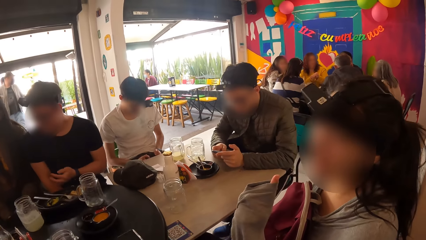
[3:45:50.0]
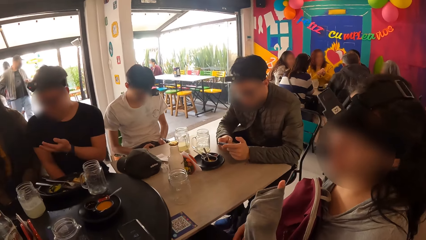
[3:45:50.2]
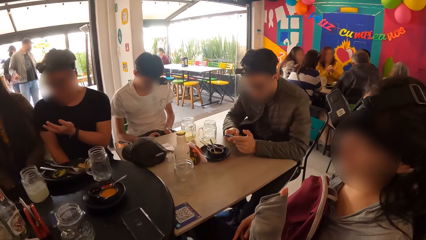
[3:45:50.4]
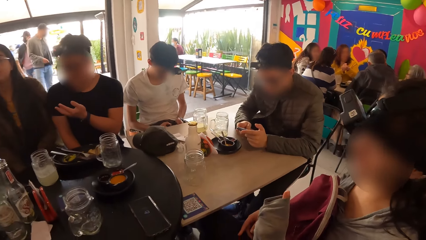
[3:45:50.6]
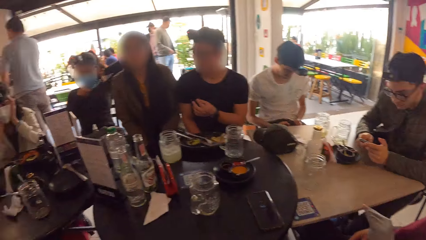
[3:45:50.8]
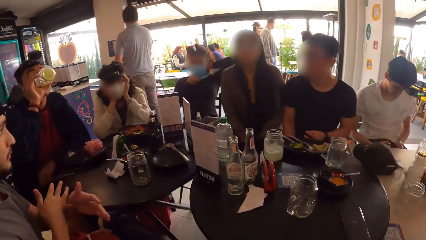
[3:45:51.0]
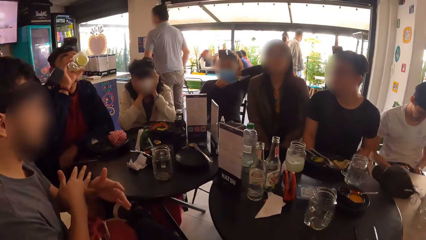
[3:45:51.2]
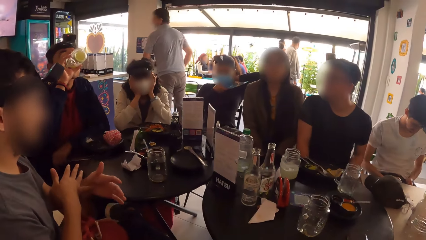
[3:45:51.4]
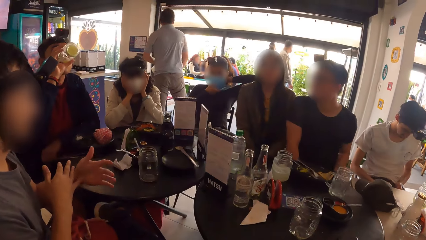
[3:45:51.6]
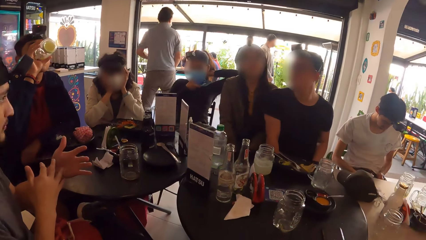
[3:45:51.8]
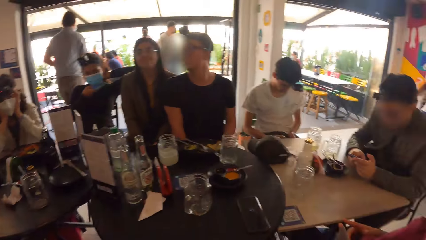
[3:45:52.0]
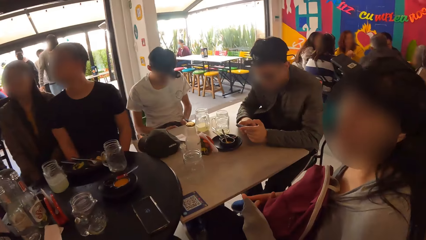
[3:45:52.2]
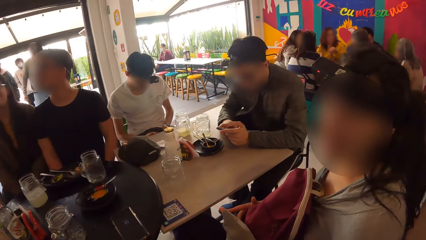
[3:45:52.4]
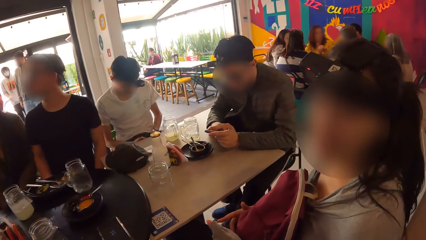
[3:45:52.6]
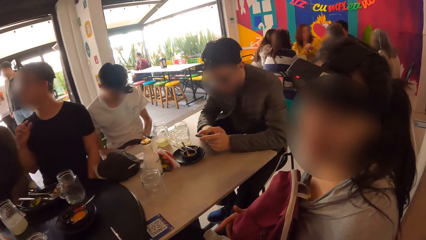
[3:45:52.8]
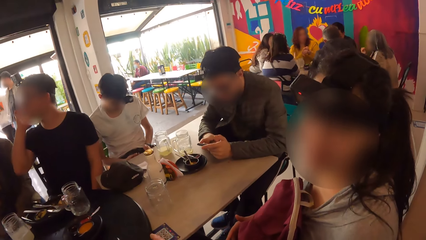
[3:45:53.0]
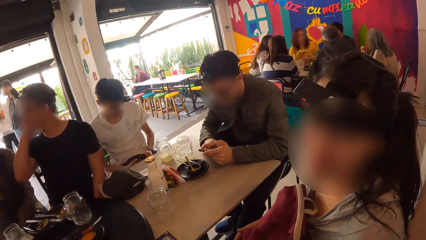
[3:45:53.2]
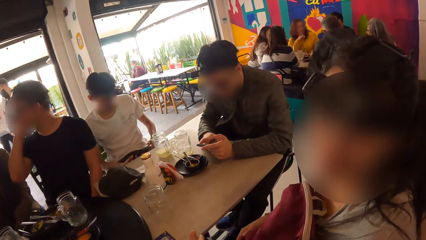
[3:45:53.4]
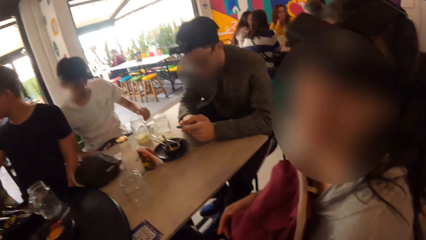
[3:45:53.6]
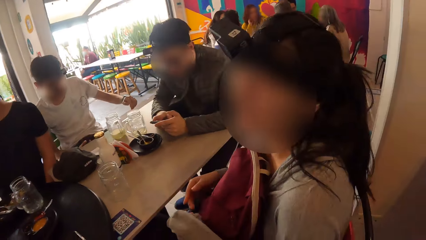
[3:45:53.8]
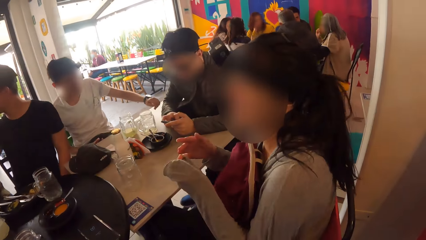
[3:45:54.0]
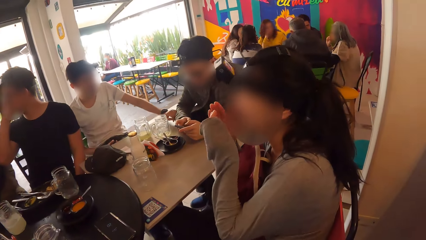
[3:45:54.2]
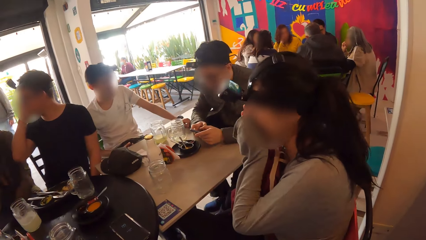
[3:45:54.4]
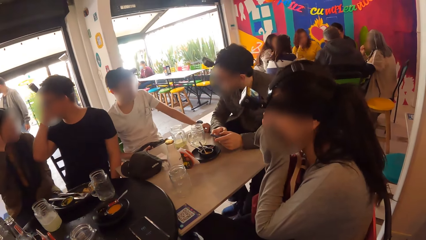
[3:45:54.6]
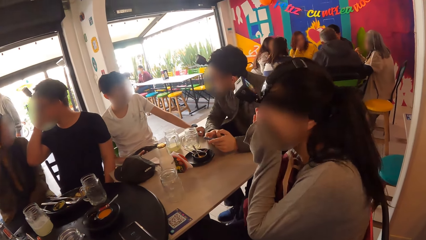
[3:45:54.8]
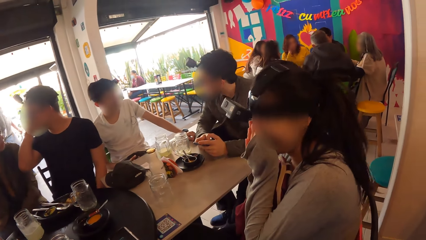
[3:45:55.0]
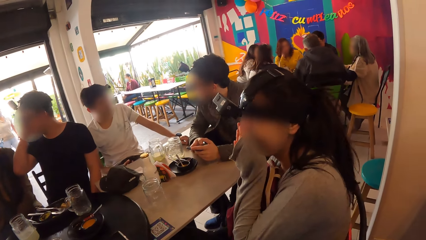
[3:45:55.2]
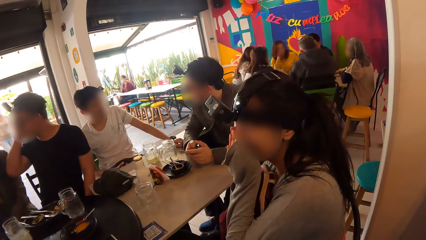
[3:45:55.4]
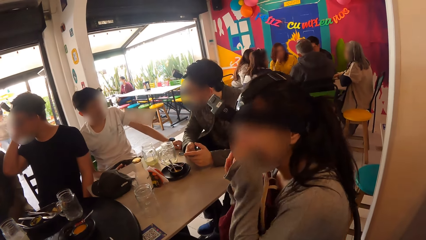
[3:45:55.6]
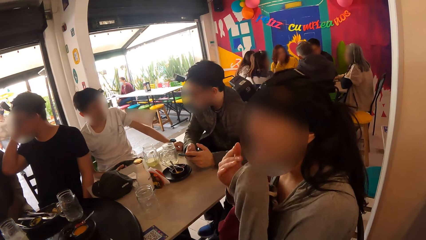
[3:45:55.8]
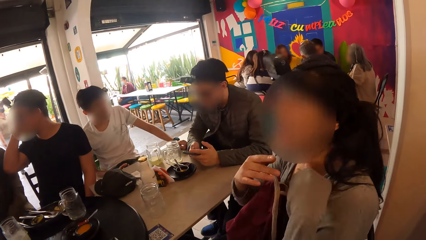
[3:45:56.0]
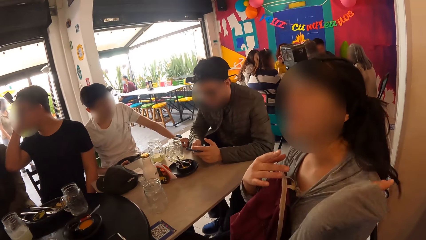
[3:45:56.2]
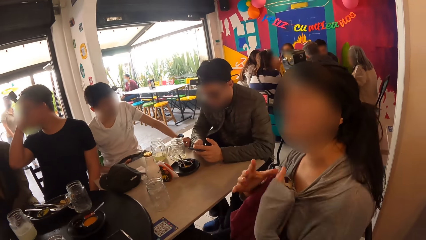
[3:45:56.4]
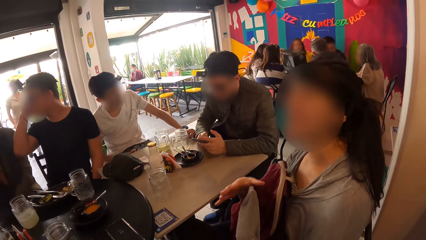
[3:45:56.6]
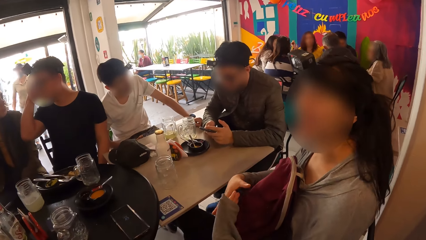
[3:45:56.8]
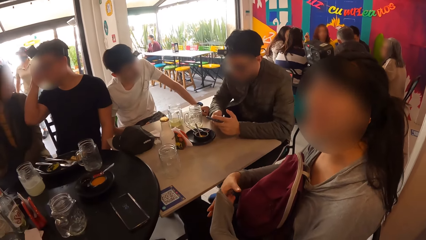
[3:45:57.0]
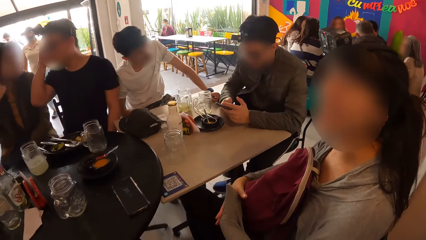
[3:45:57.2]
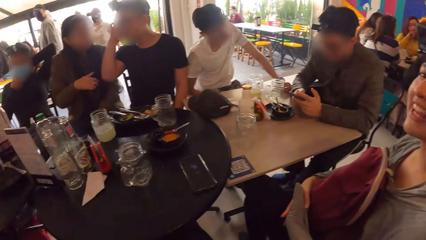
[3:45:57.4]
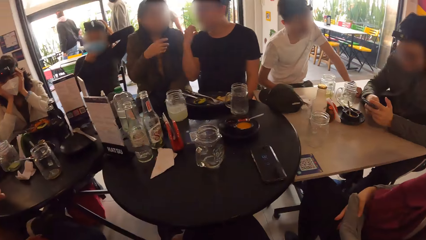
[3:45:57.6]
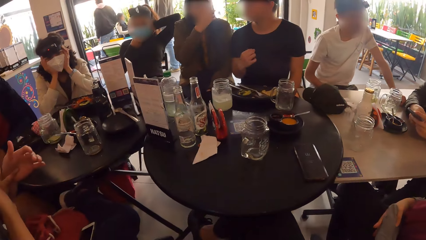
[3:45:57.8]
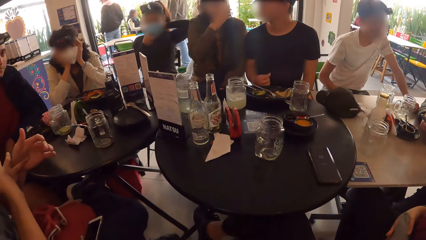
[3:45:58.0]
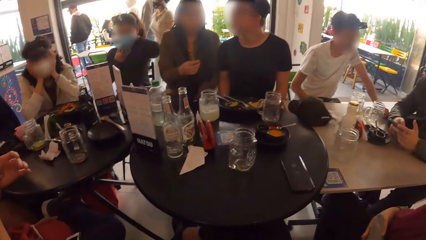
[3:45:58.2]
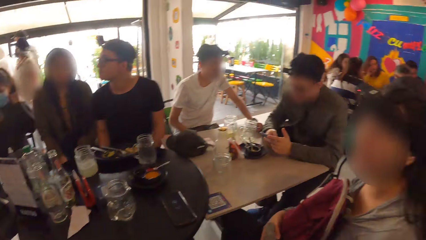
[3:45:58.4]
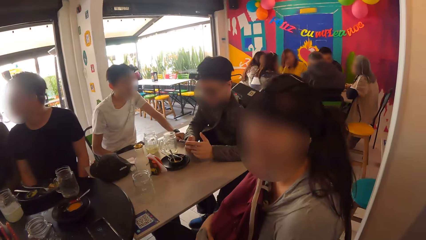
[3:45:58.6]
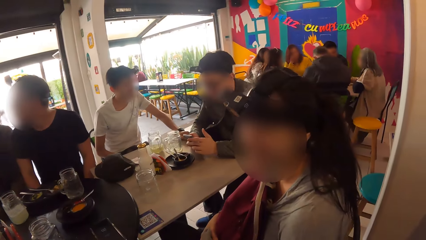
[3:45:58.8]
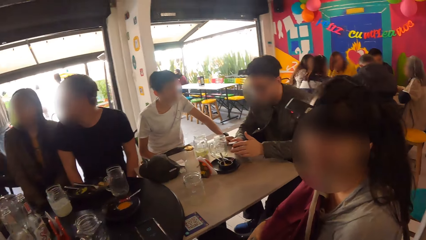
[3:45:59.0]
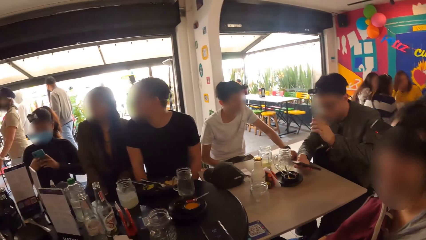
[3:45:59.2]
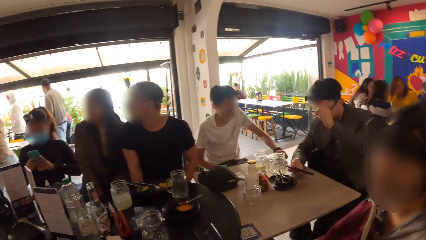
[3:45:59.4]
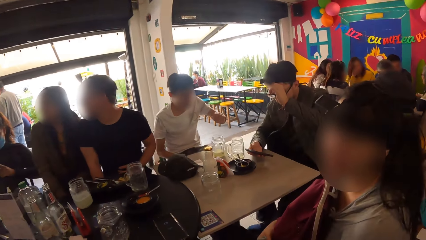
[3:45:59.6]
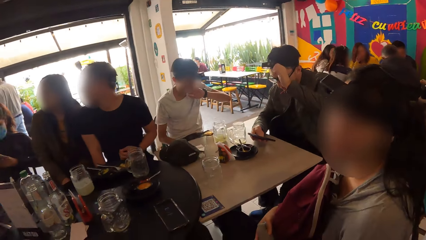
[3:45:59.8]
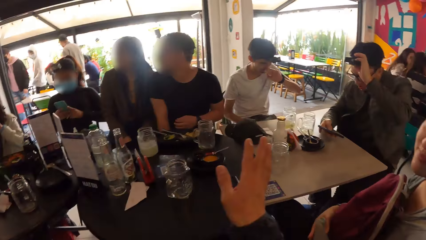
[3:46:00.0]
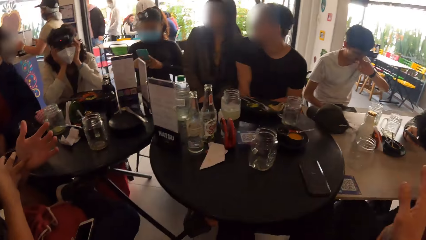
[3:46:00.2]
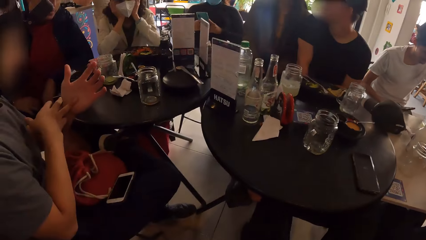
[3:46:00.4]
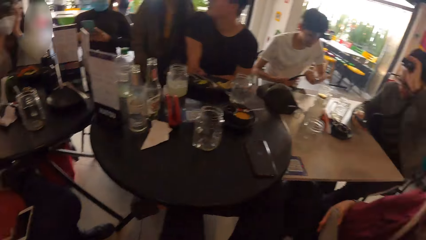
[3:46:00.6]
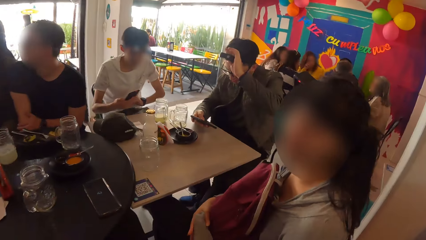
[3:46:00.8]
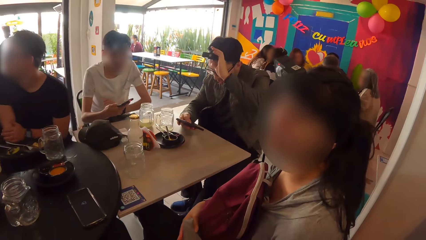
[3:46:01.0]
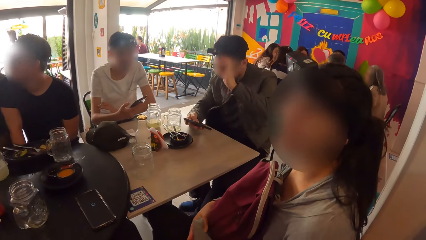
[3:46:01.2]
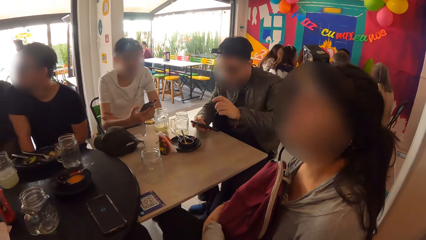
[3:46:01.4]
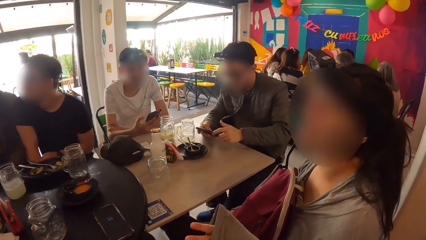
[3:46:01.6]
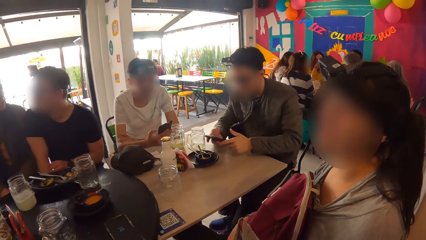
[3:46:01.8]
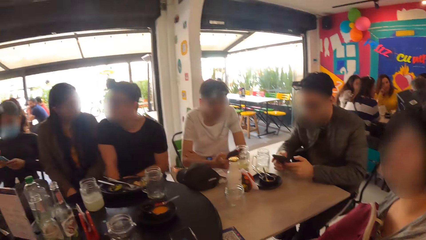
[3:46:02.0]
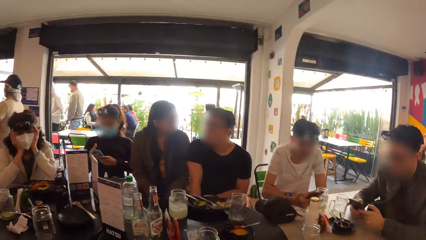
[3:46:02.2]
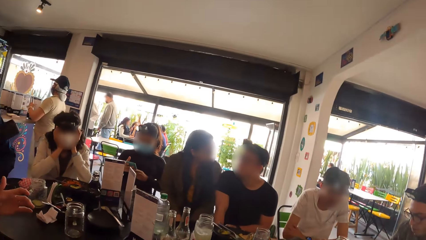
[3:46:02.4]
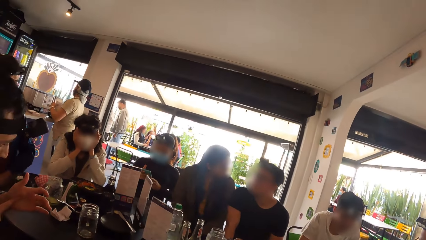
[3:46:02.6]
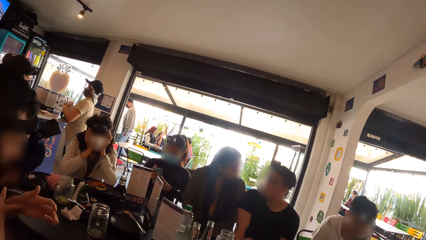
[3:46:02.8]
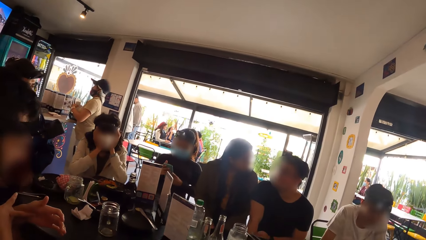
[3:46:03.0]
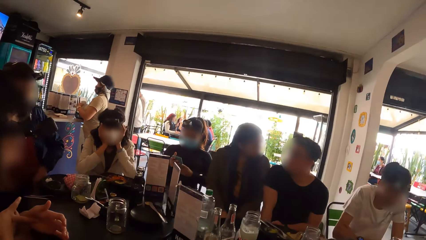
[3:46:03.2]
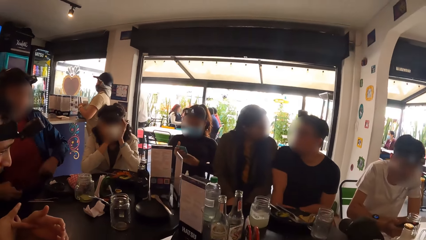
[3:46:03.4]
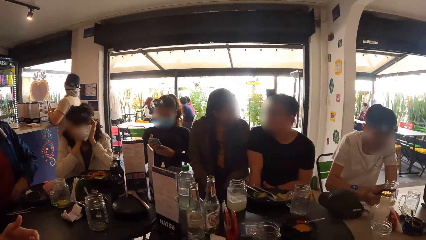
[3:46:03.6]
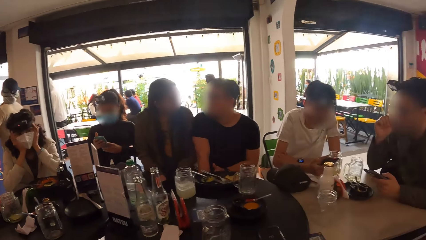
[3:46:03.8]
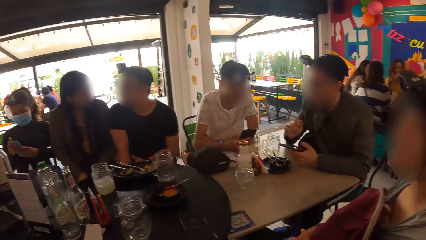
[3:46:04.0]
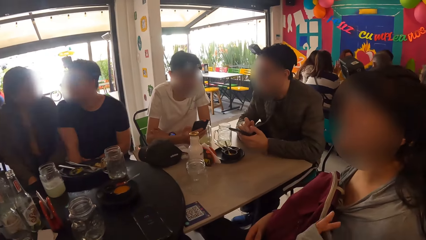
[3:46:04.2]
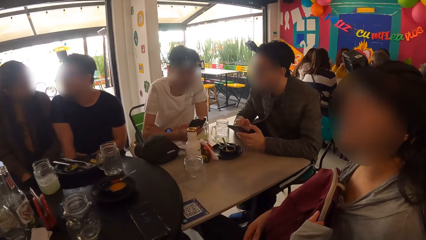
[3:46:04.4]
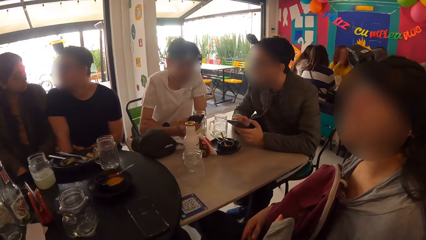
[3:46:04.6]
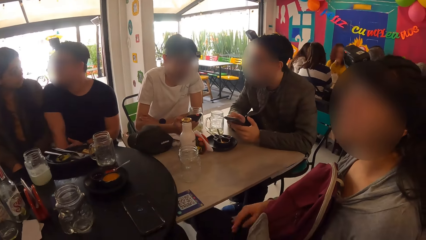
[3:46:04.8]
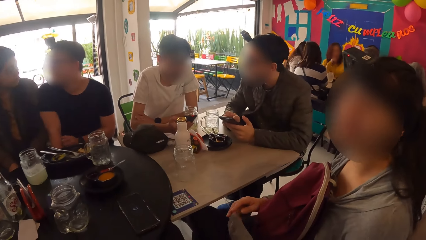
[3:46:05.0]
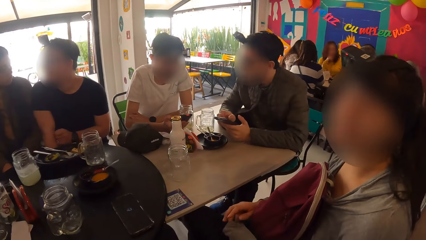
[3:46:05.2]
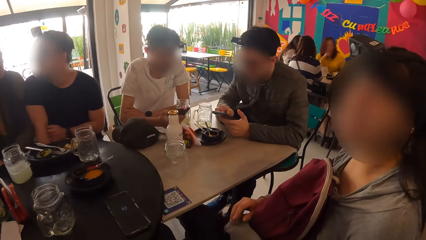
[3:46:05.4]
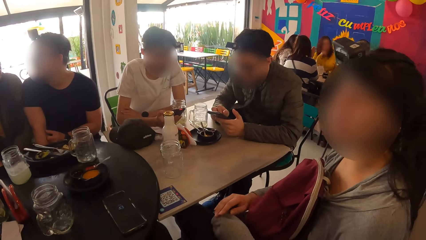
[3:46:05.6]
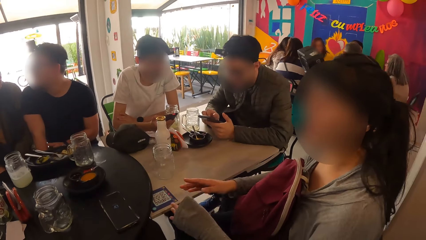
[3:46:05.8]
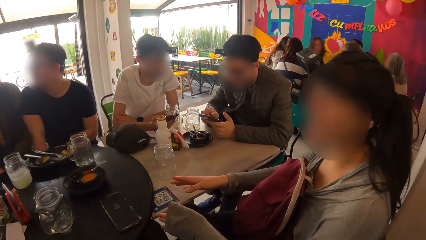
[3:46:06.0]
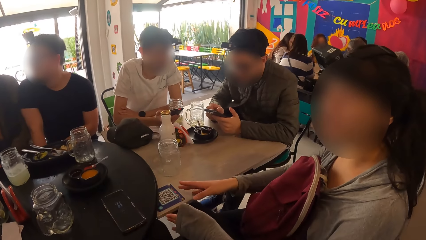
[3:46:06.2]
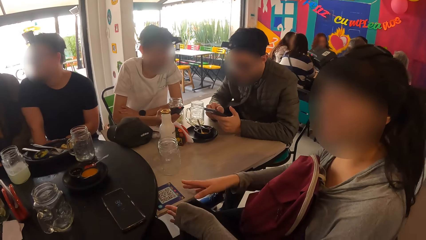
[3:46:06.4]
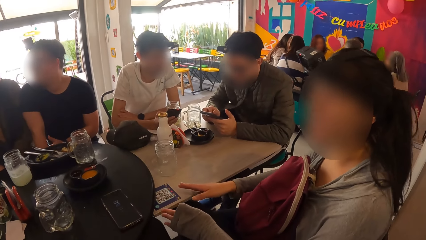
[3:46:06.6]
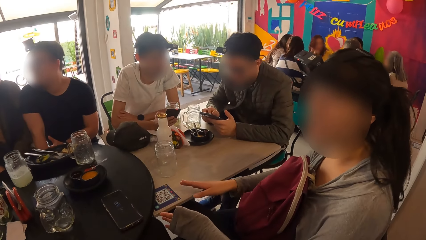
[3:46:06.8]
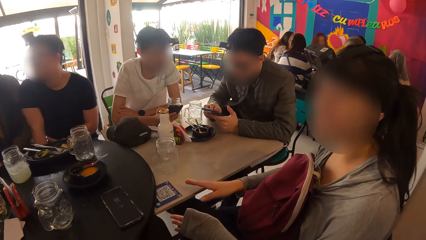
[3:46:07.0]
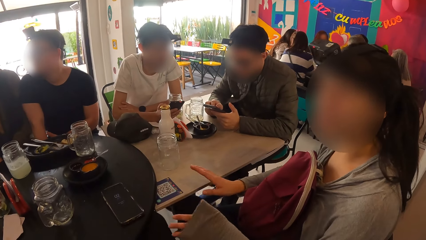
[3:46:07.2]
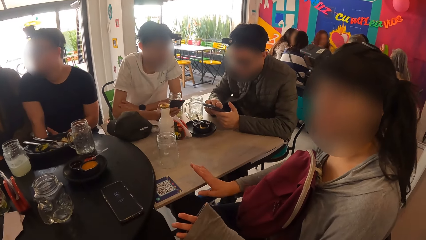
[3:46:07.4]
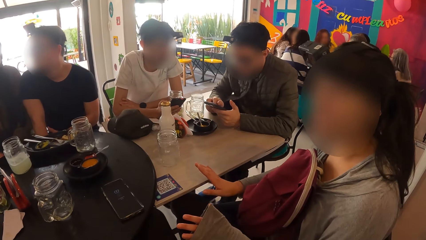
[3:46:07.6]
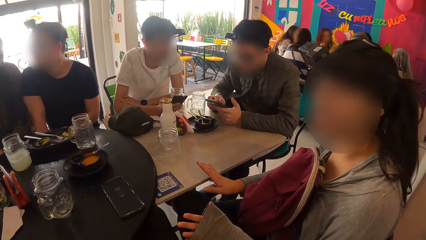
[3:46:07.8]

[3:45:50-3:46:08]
The camera wearer turns towards a man. The man stretches his fingers. The camera wearer turns towards a woman. The woman interacts with the camera wearer. The camera wearer looks around. The woman interacts with the camera wearer. Another man adjusts a camera on his forehead with his left hand. The other man operates the mobile phone with both hands. The camera wearer turns towards the first man. The waiter holds two menus with both hands. The camera wearer turns towards the woman. The woman interacts with the camera wearer.
